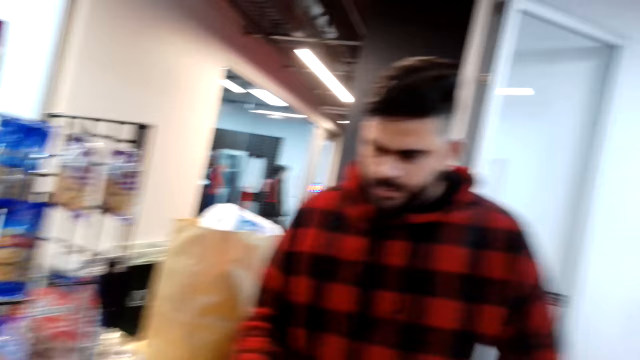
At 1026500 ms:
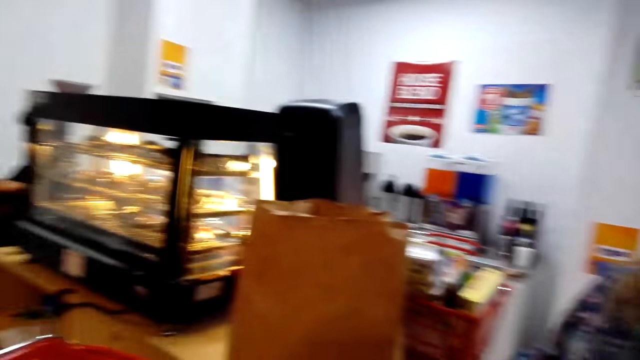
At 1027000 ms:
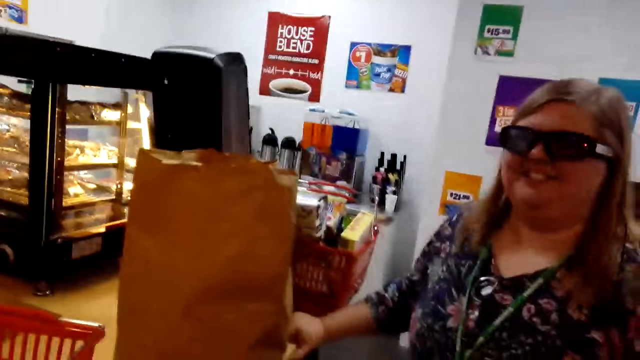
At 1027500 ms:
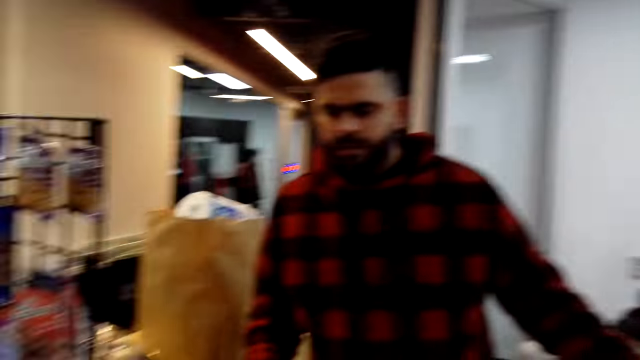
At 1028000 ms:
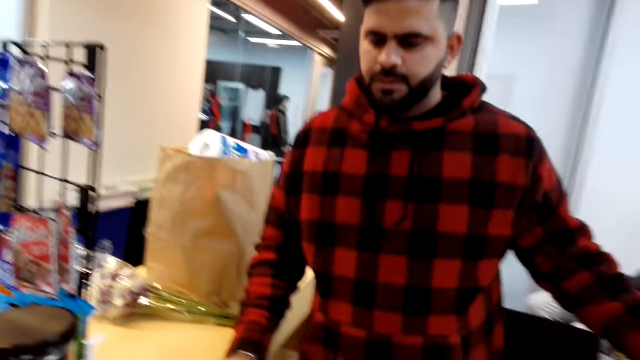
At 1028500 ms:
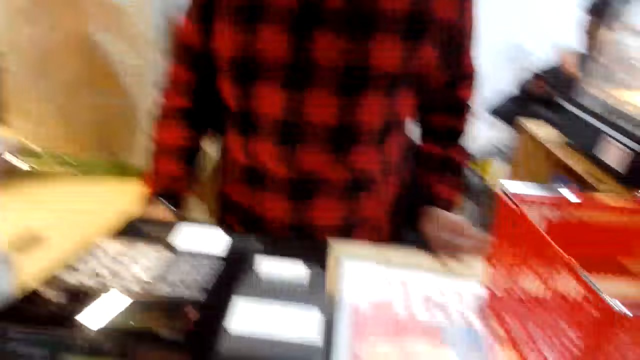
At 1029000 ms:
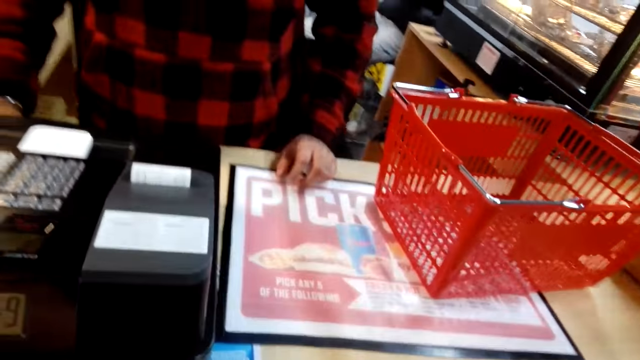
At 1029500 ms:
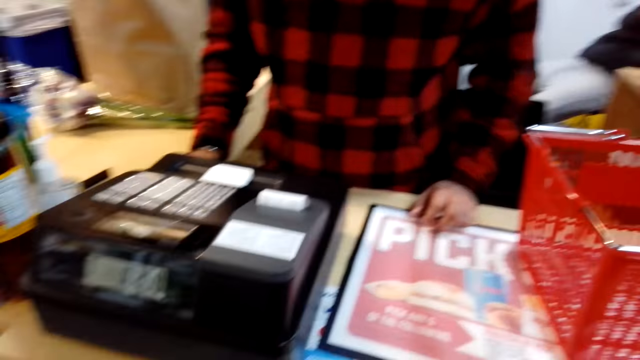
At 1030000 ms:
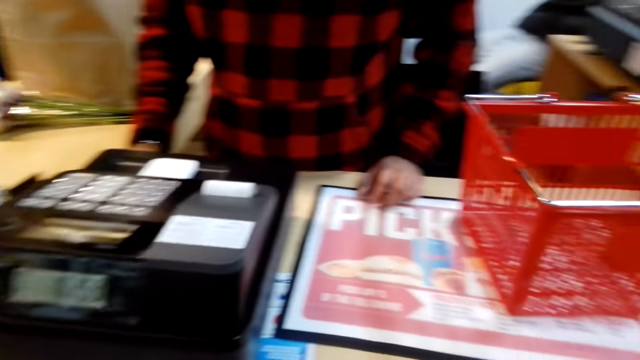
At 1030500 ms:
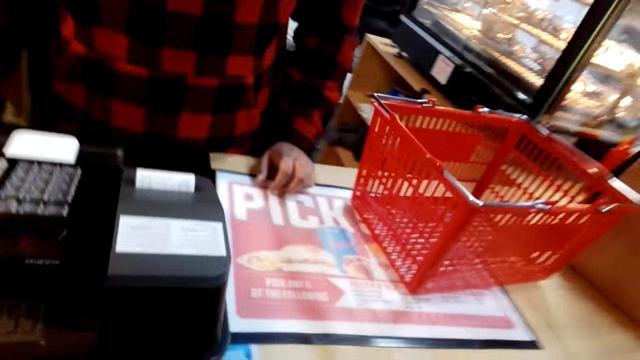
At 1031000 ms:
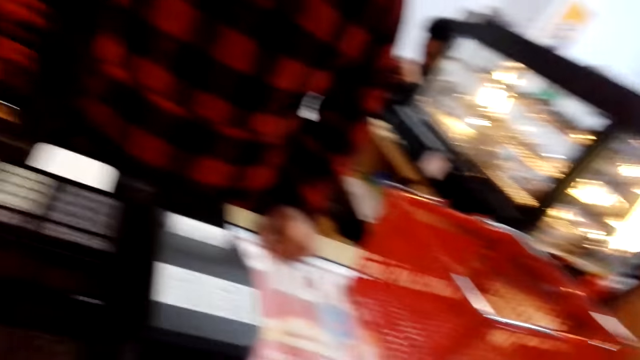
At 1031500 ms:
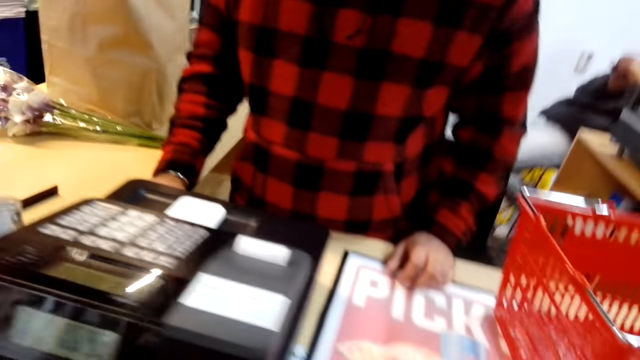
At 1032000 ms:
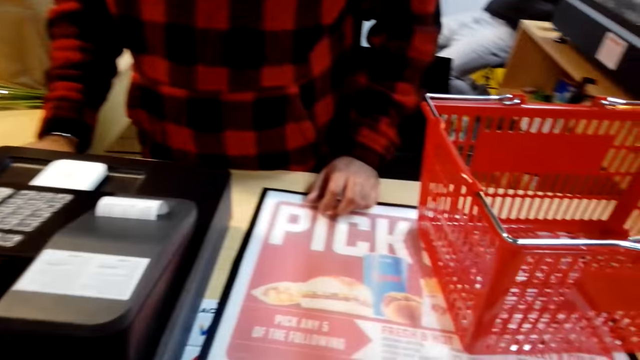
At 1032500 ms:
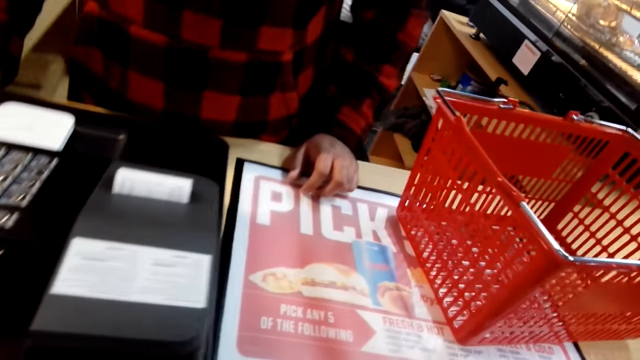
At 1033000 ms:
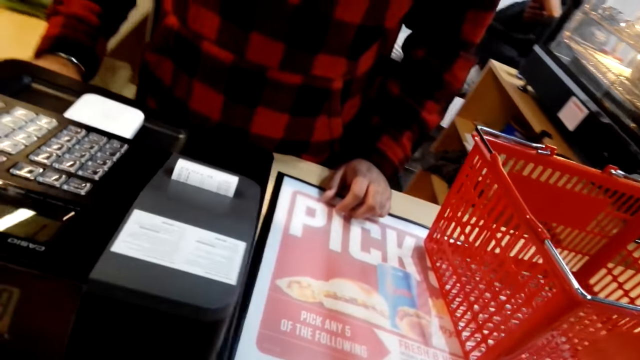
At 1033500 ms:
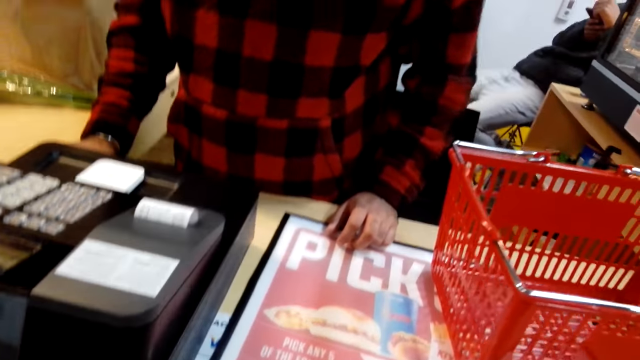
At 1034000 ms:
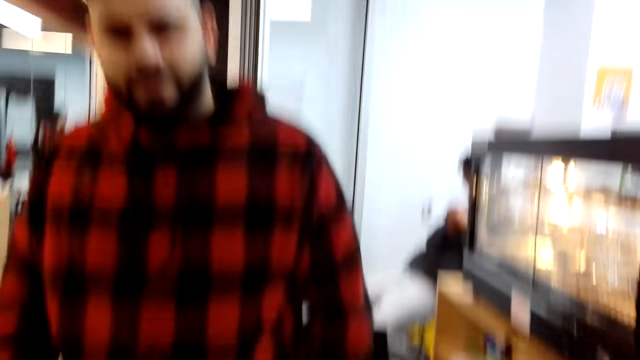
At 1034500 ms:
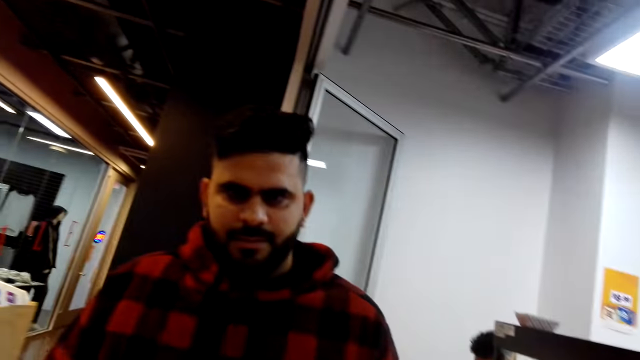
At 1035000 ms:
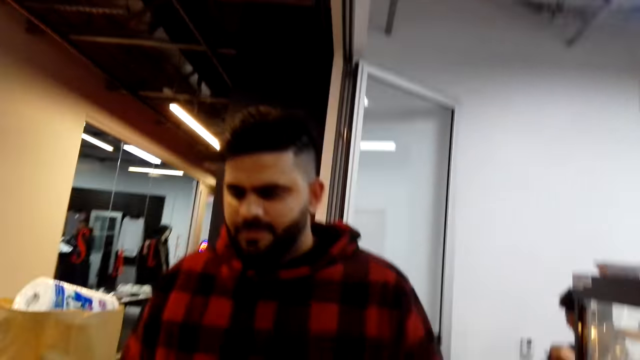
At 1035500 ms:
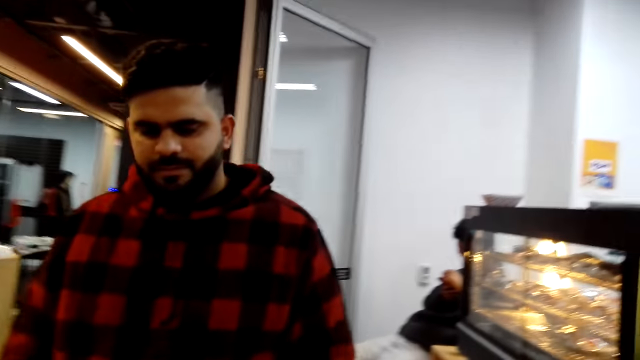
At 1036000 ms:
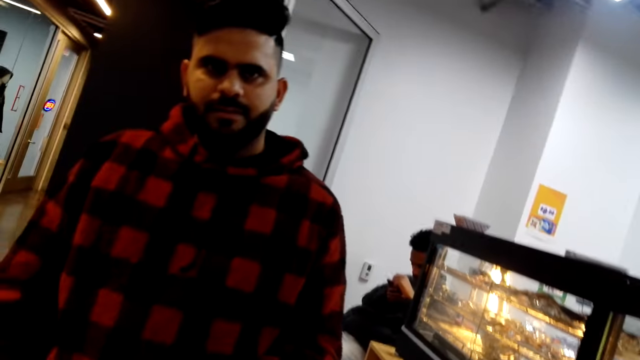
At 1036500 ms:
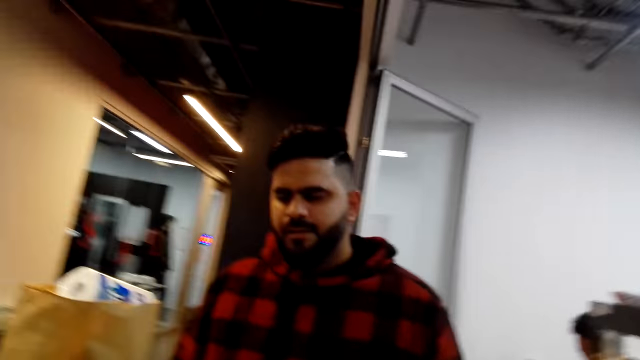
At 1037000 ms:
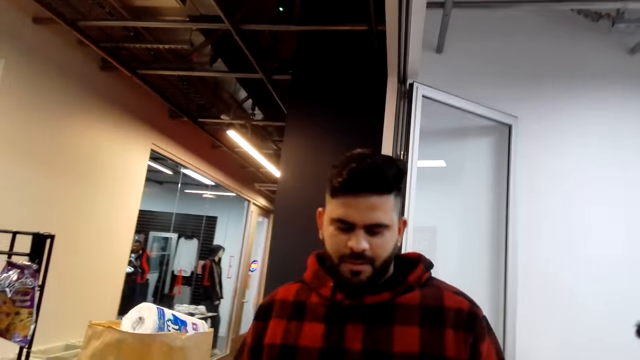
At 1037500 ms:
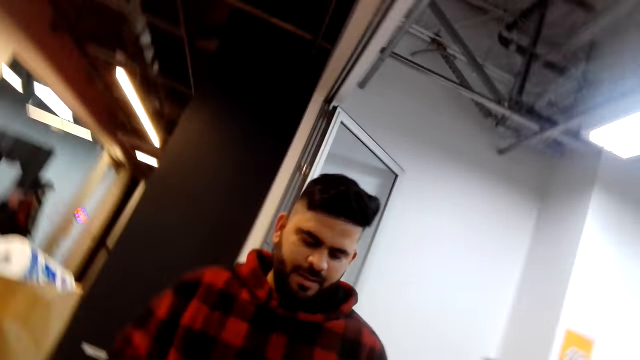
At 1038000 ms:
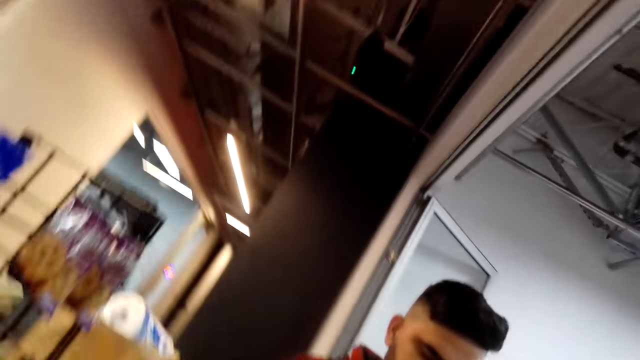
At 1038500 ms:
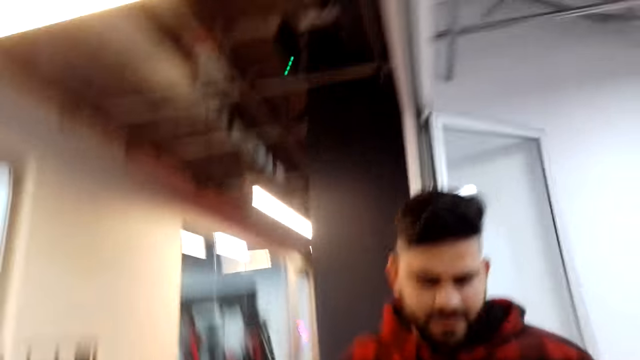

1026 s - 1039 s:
The camera wearer looks around. A man looks around.

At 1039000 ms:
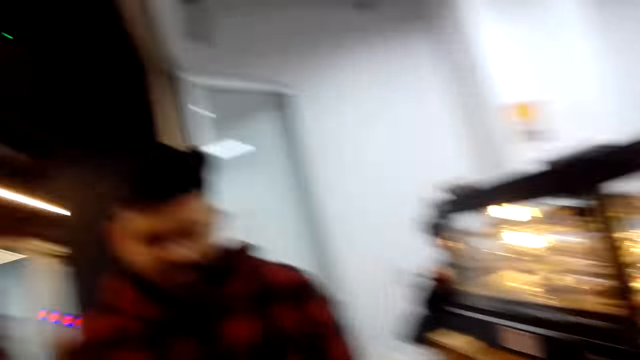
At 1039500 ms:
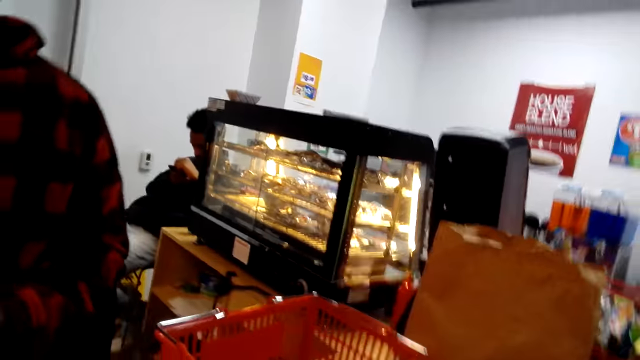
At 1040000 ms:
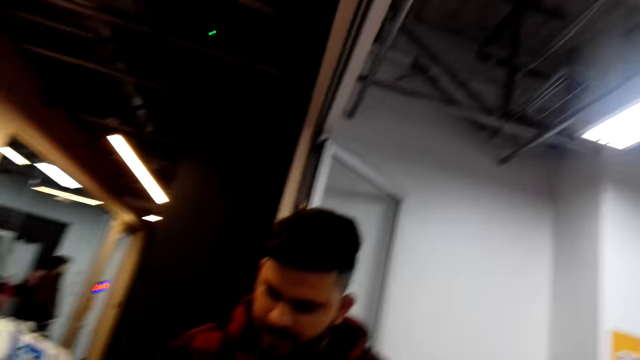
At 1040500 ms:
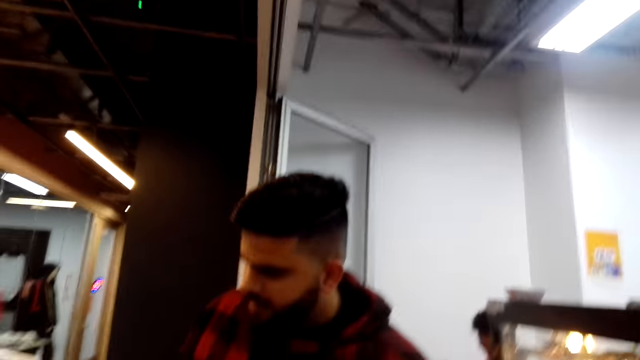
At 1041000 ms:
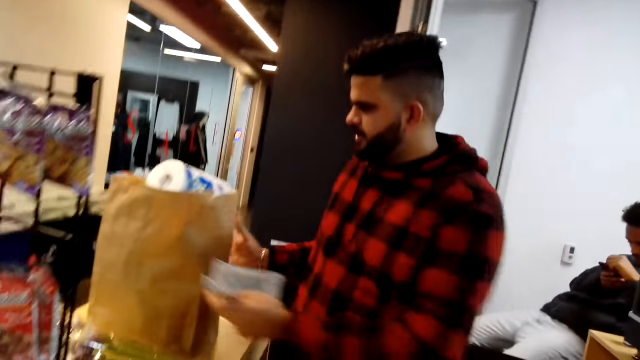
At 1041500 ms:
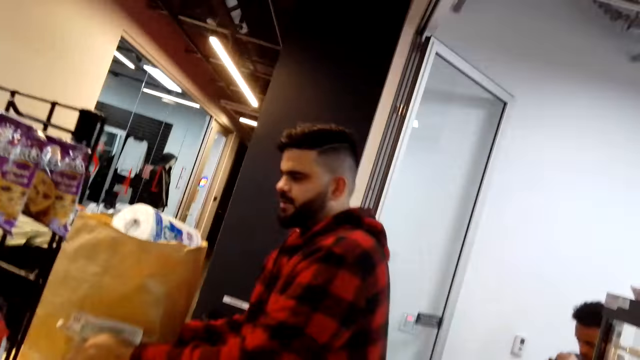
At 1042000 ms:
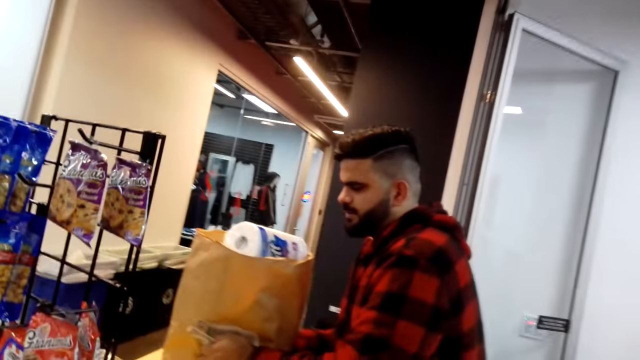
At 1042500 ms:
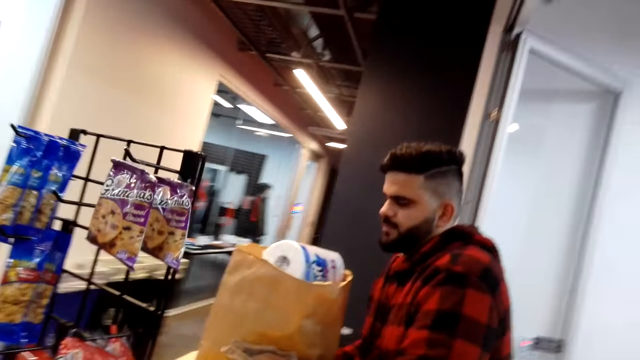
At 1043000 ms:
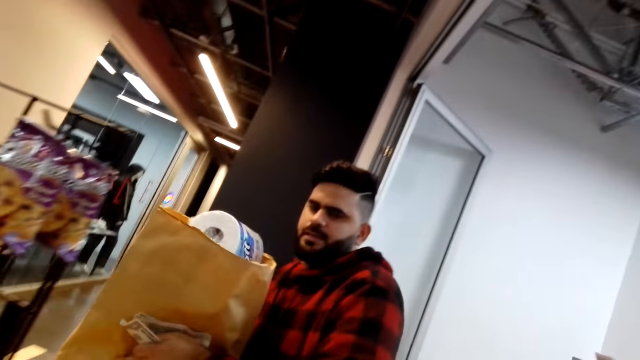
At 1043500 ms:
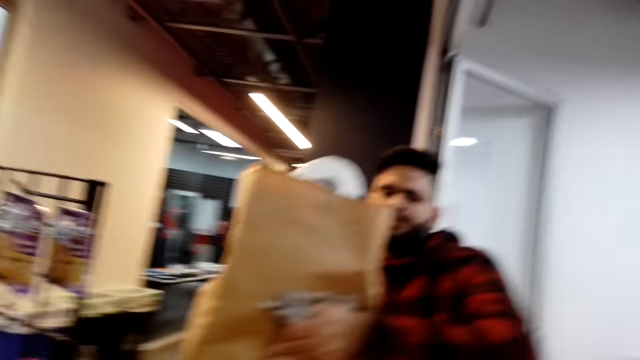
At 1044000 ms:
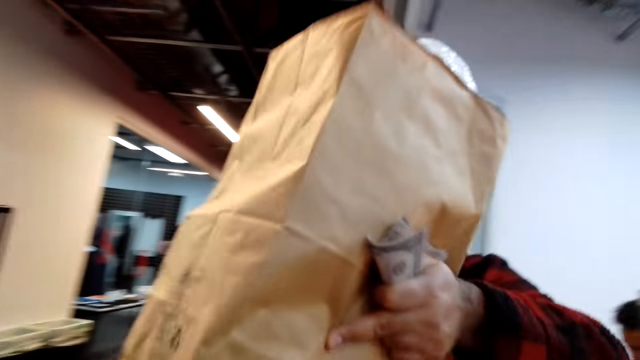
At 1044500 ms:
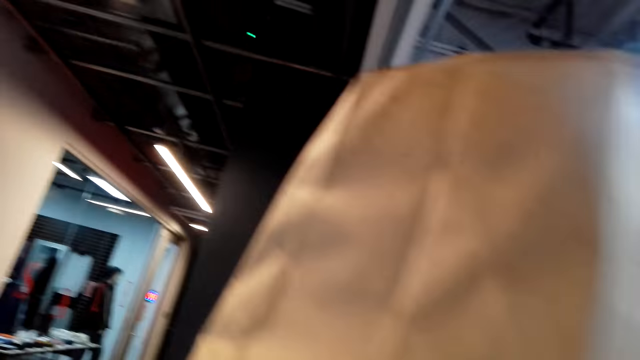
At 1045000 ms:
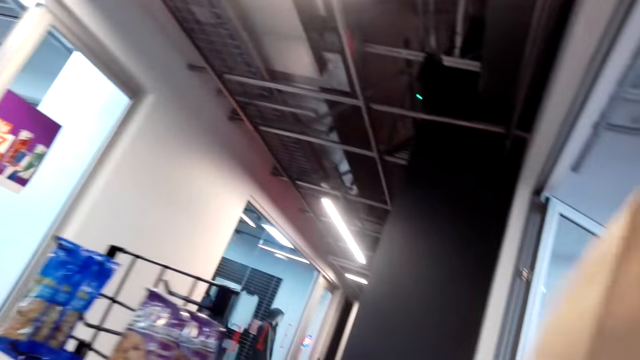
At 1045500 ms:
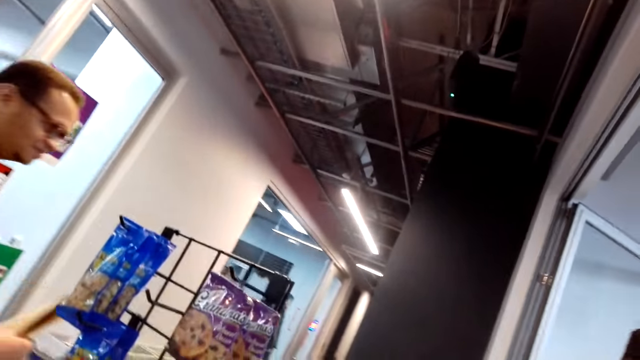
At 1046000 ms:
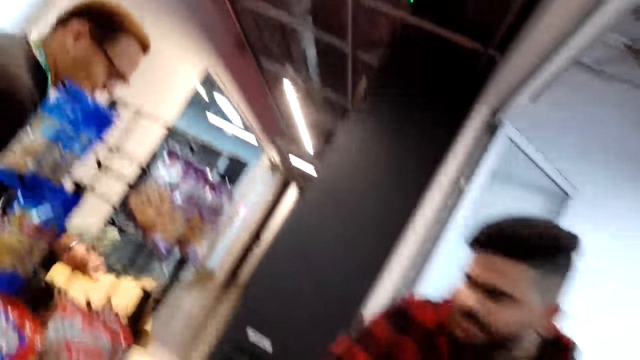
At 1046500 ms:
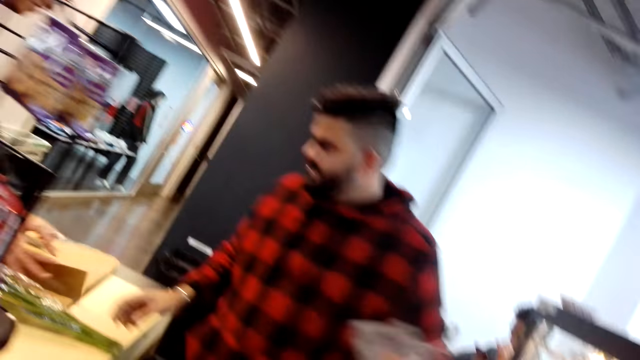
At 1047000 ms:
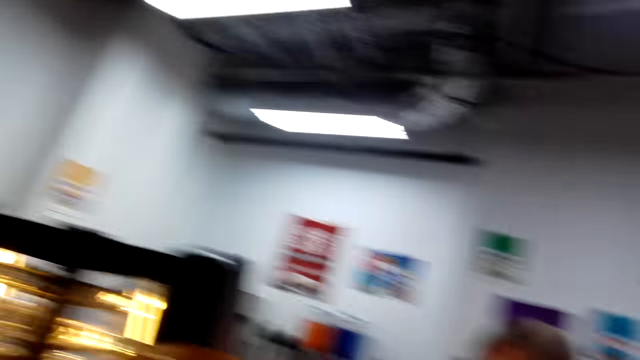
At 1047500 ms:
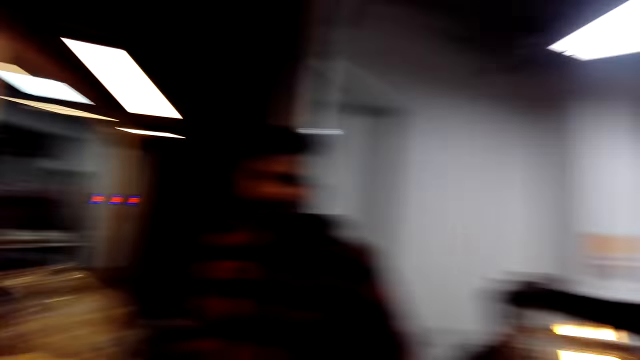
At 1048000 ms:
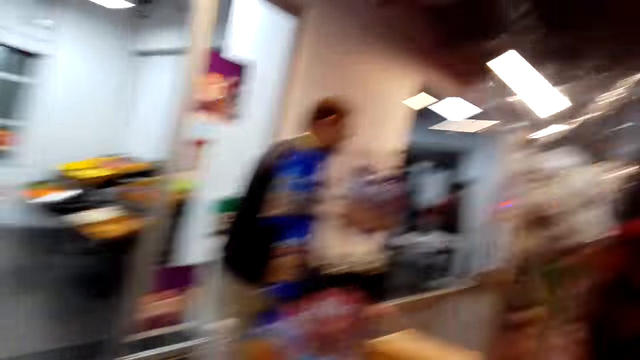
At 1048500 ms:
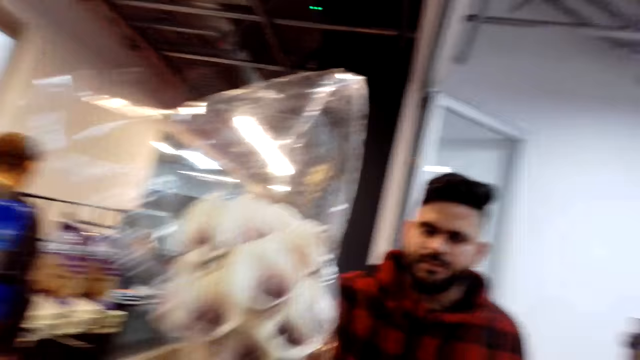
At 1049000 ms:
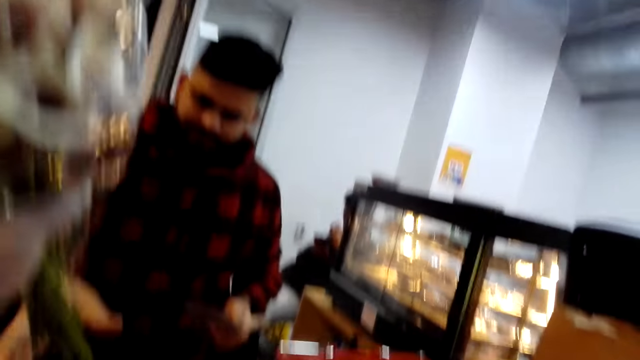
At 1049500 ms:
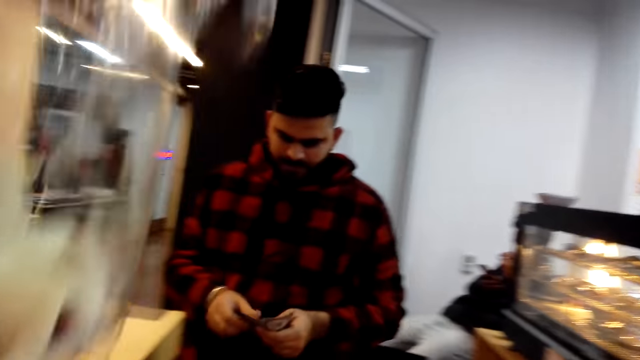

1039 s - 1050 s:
A man picks up the envelope and passes the envelope to the camera wearer. The camera wearer takes the items from someone. Another man steps forward and puts the envelopes on the table. The camera wearer looks around. The first man lifts the flower, passes the flower to the camera wearer, and looks at the money.
